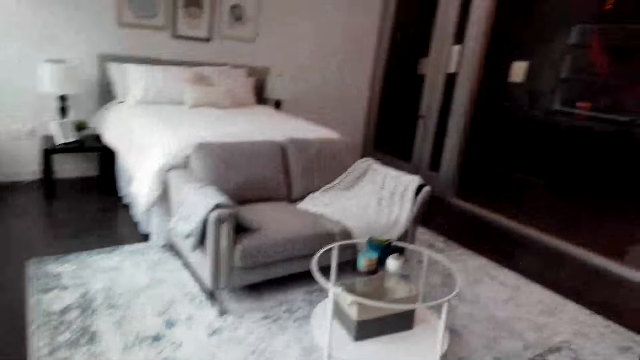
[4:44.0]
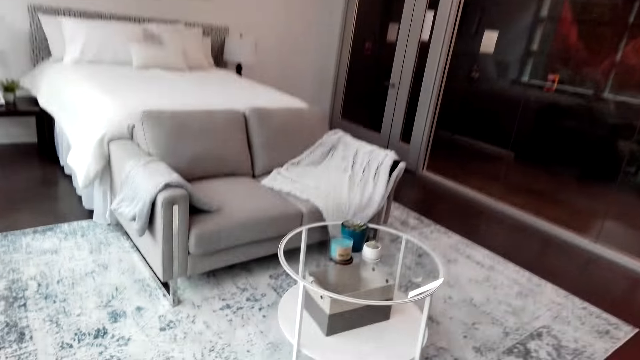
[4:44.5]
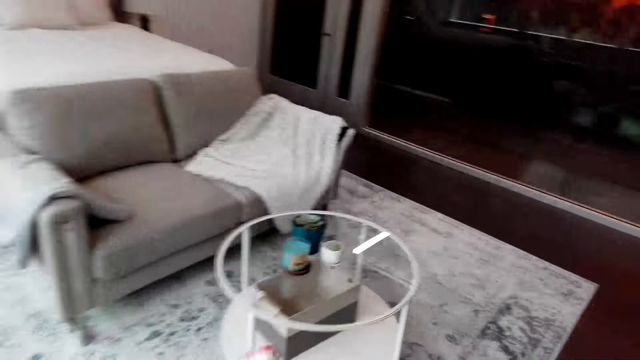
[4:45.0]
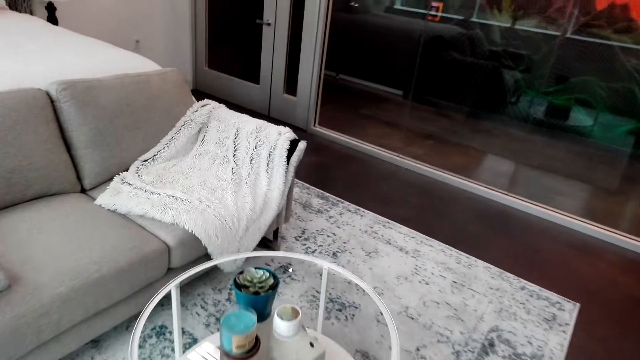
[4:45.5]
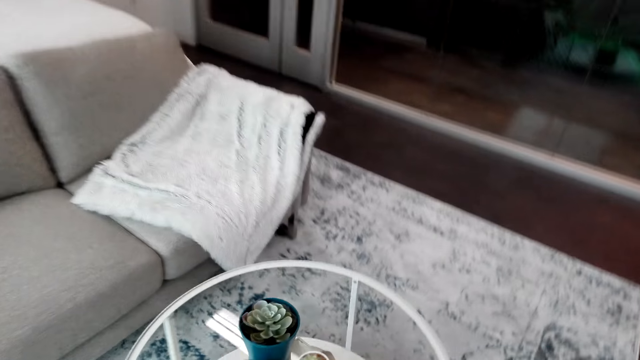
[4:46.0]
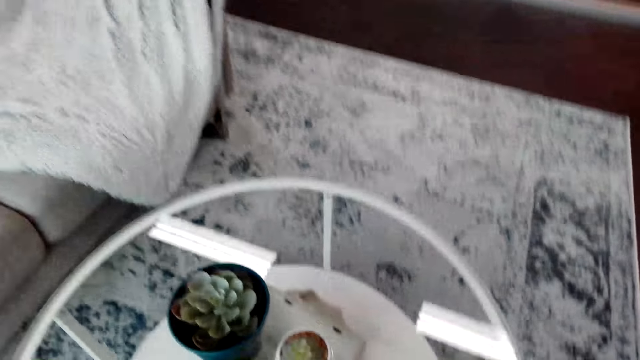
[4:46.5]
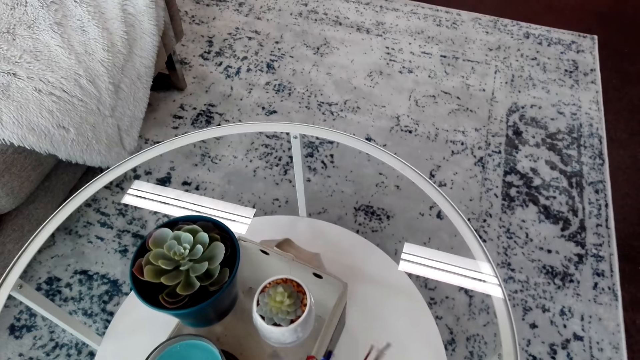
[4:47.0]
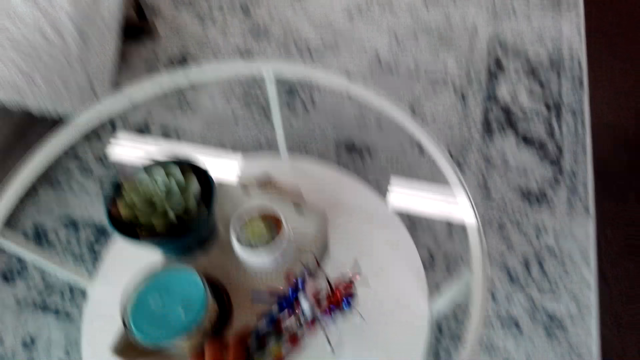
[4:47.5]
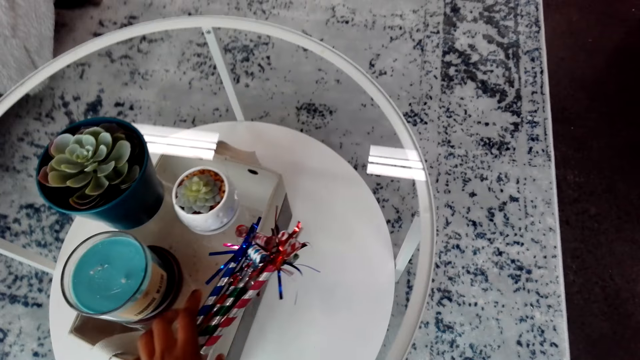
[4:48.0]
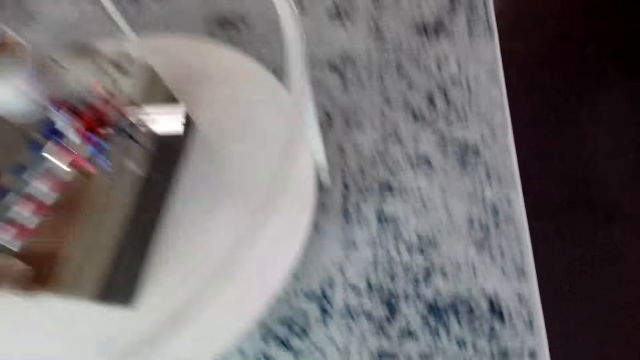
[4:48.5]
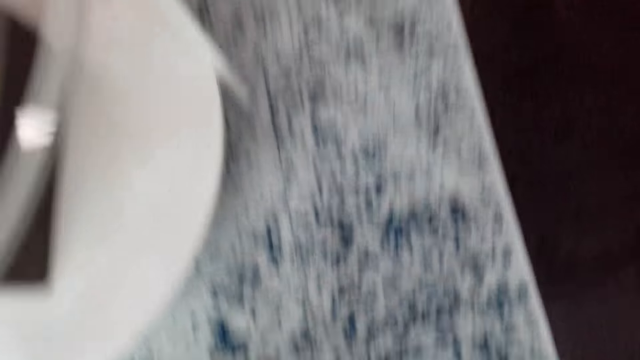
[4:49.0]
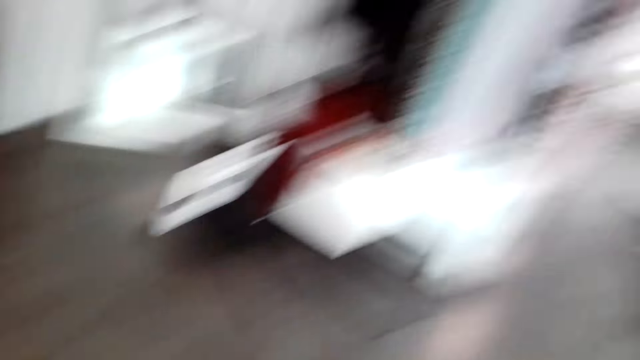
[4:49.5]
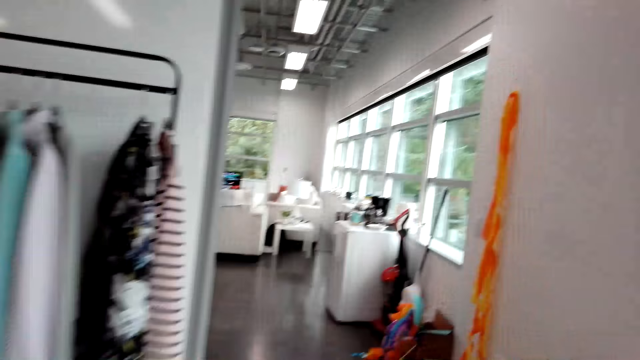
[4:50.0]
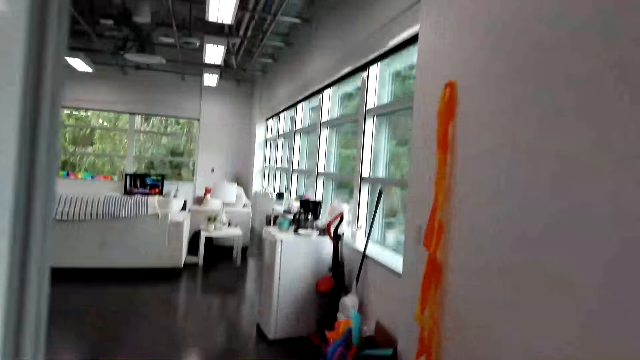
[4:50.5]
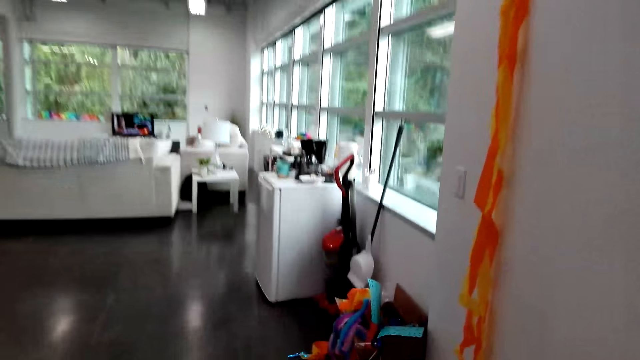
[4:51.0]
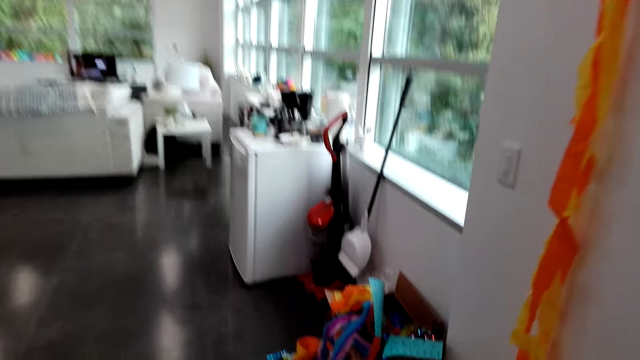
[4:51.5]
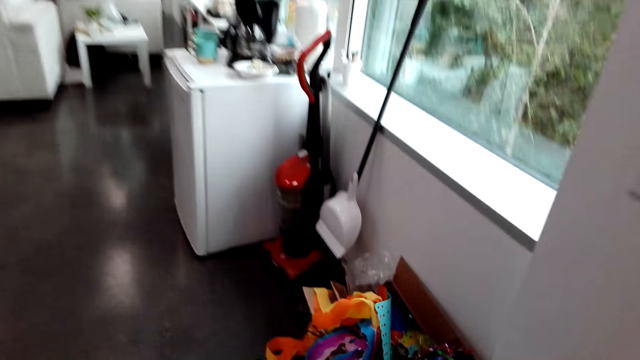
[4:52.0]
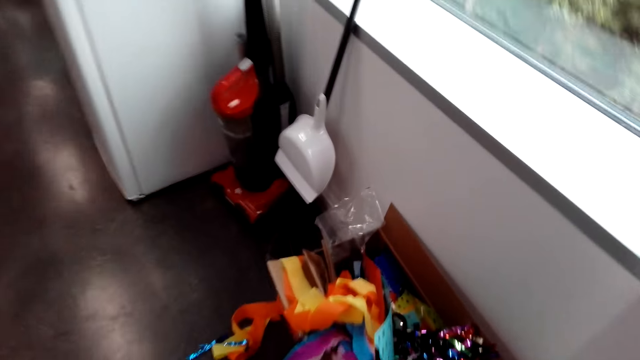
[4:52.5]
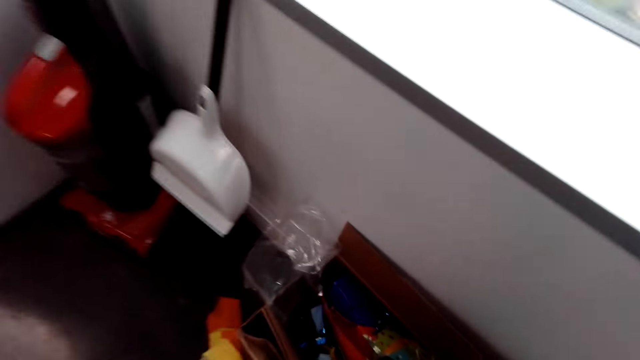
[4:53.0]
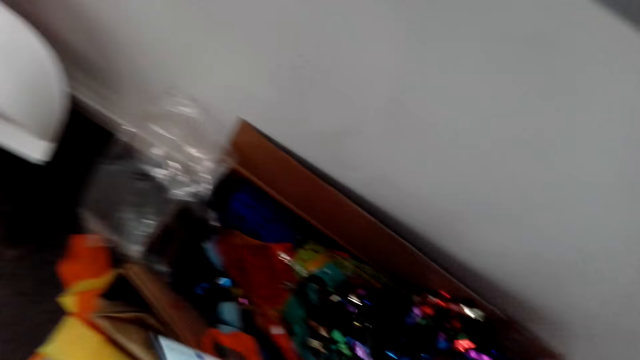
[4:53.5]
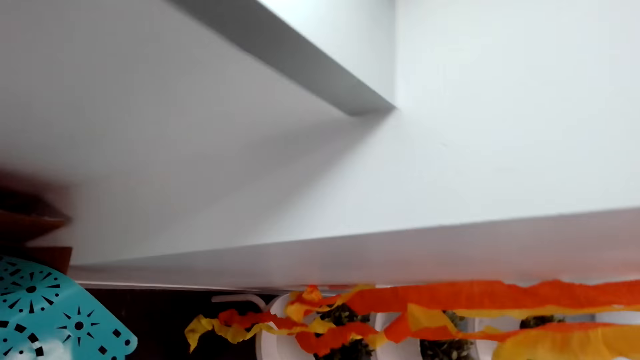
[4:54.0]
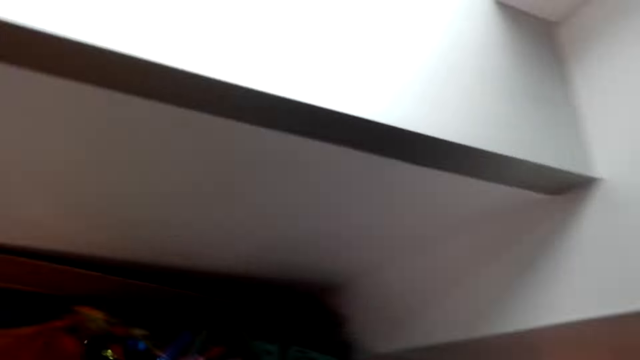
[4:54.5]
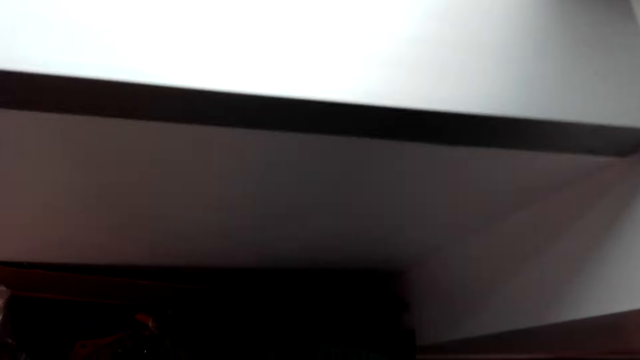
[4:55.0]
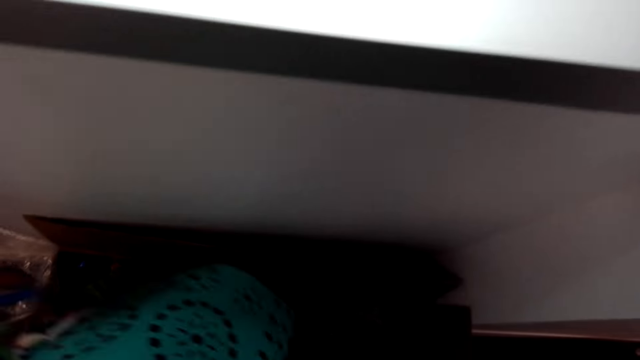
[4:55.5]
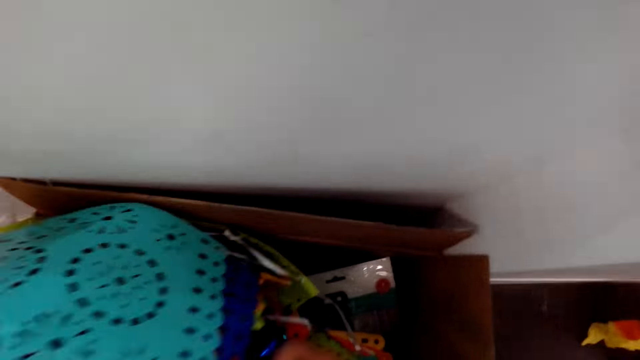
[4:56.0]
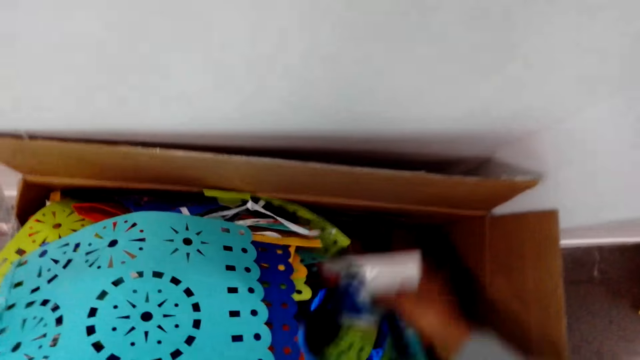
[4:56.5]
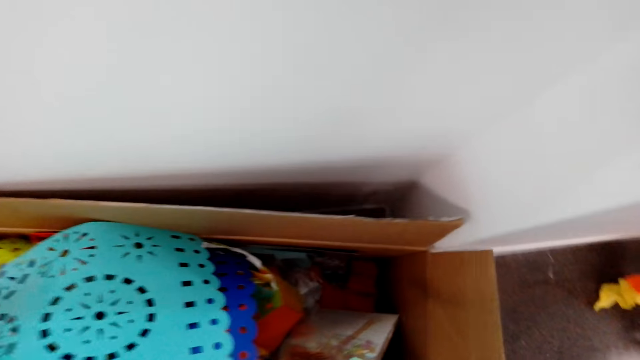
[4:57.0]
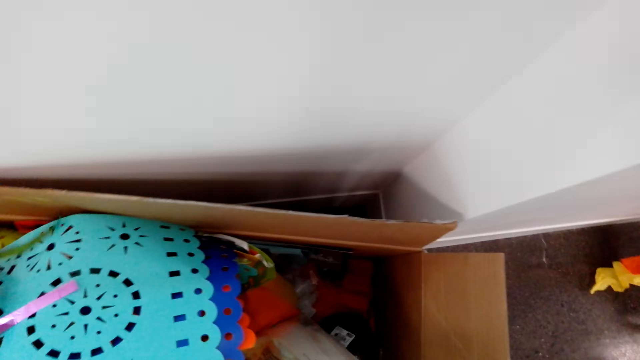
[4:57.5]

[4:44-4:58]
The camera wearer puts the noisemaker blowers or flowers on the table. They pick something from the floor. They walk around the shop. They select the flowers from the box. They search through the decoration box.

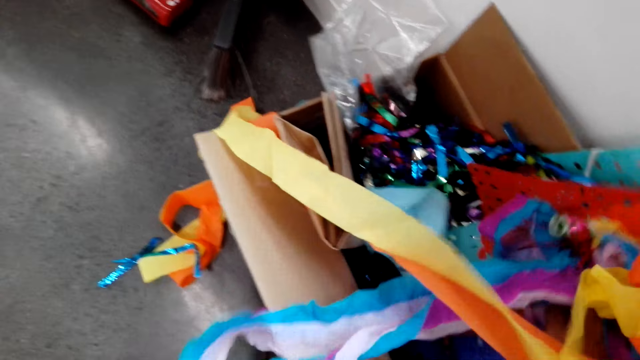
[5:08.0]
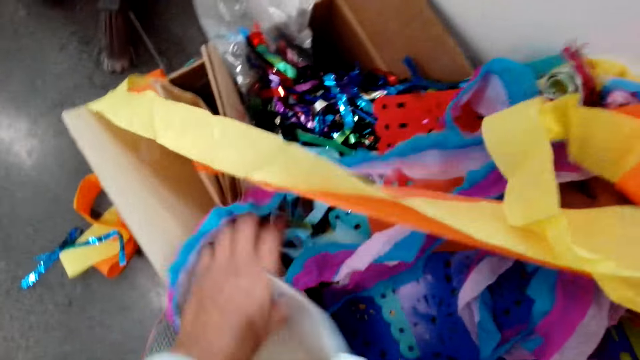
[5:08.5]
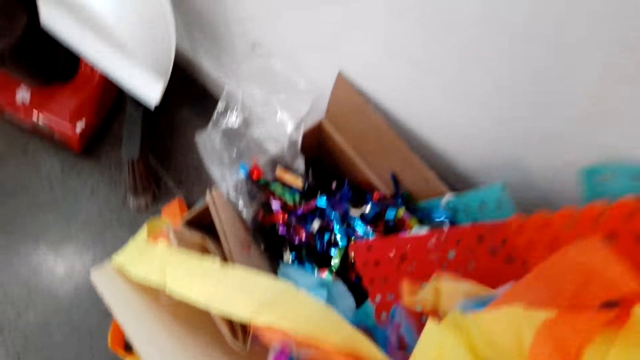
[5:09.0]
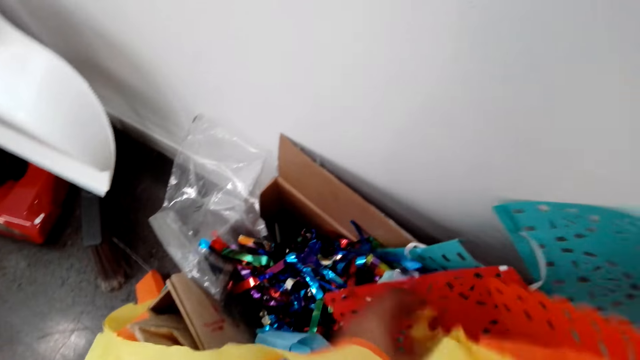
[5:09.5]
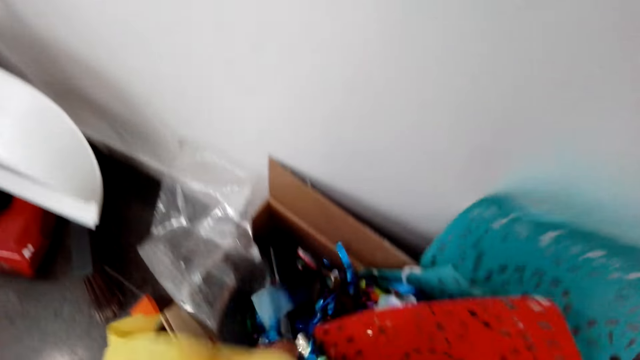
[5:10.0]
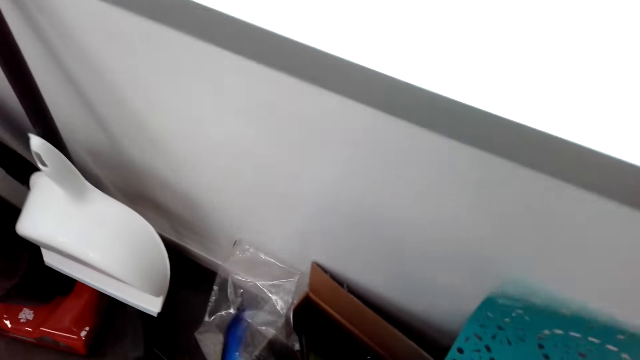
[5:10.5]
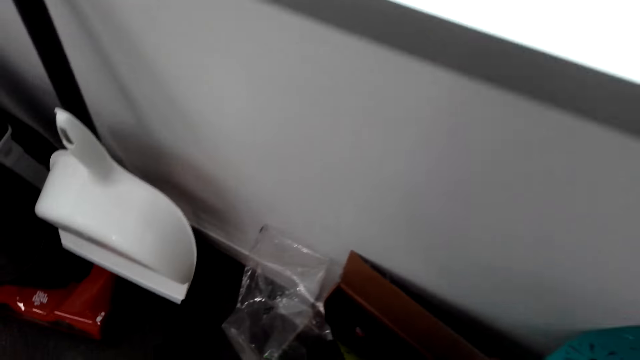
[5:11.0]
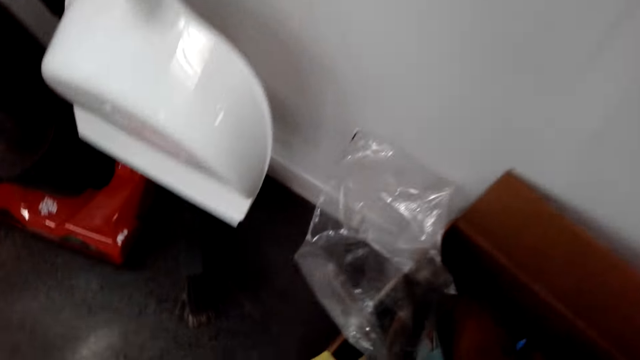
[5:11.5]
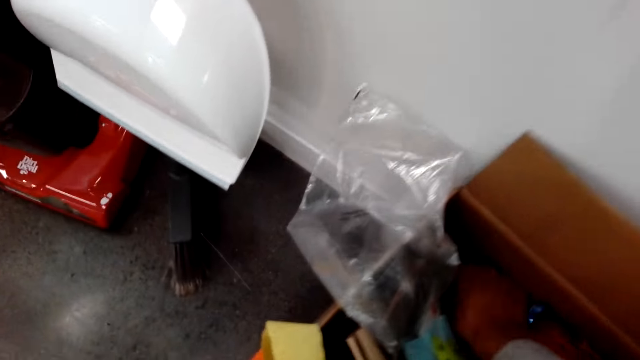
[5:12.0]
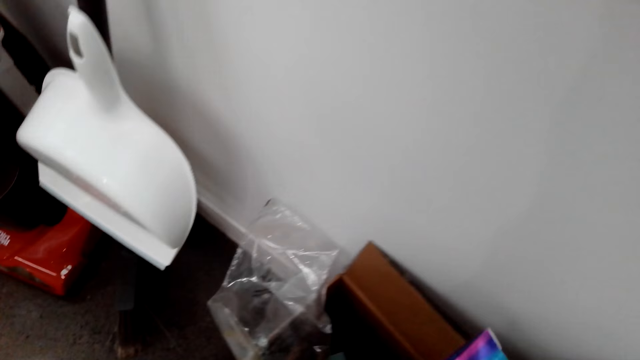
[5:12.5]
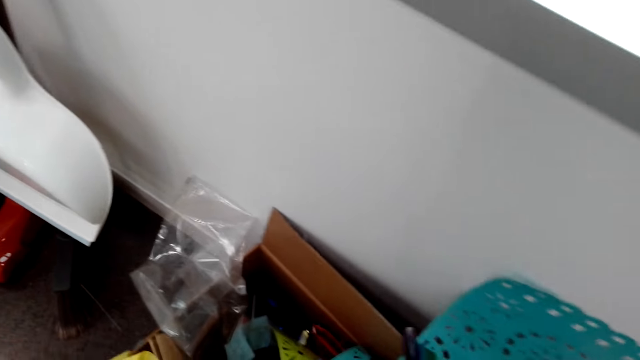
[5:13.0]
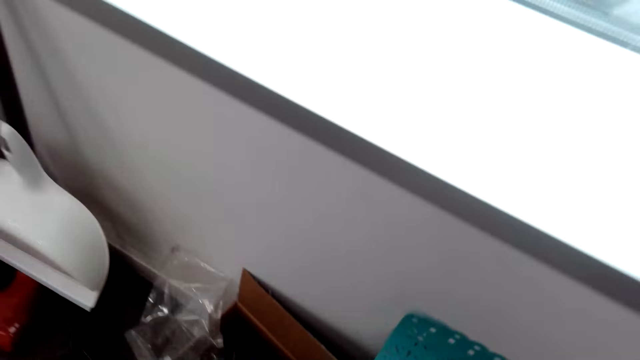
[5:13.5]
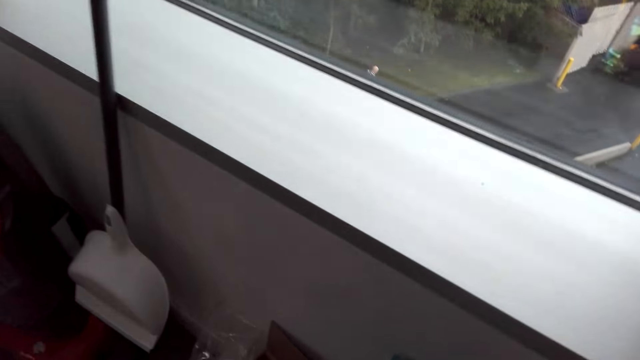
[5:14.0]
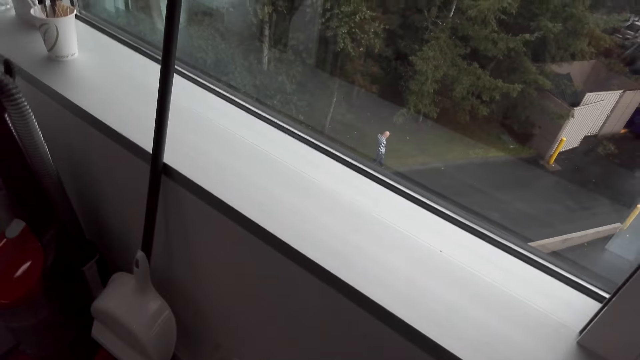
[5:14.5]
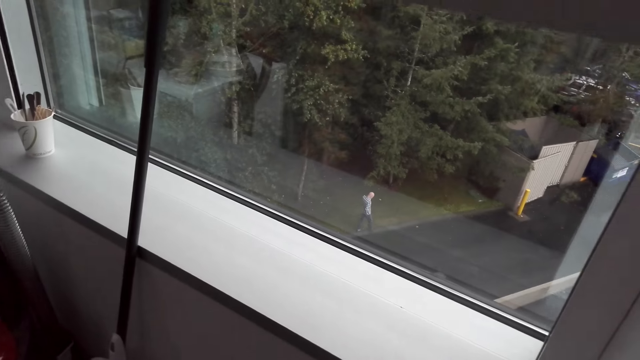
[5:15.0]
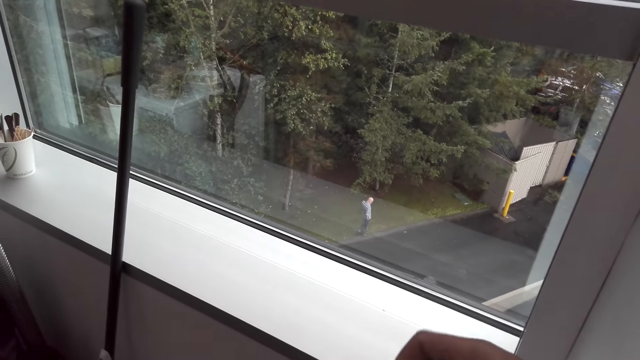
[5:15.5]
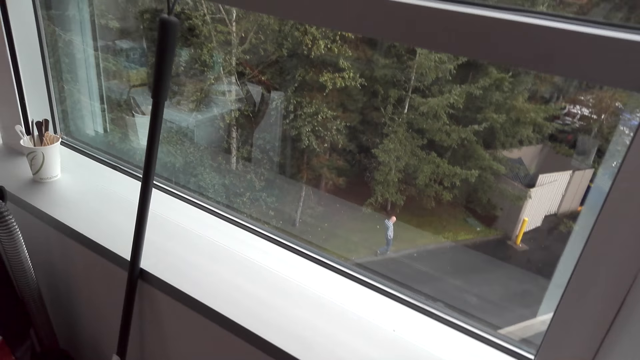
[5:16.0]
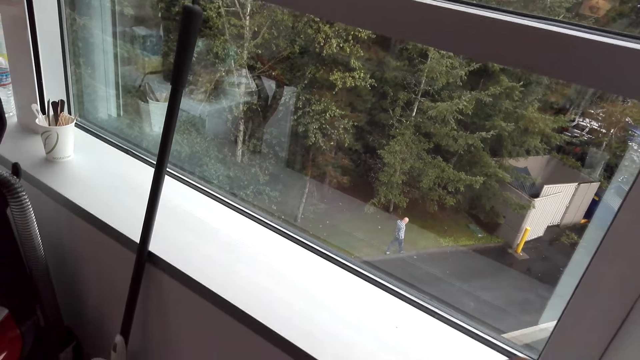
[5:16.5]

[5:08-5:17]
The camera wearer picks a decoration.
